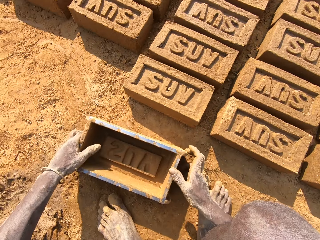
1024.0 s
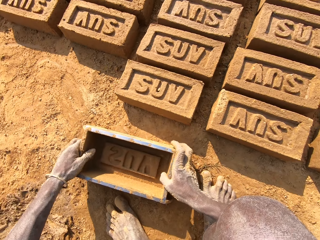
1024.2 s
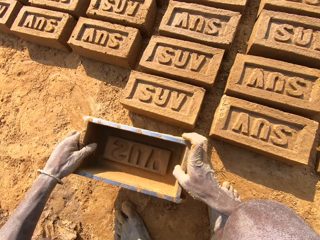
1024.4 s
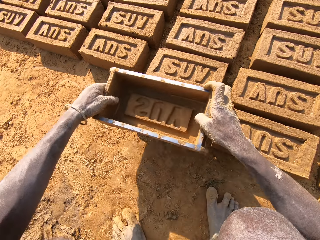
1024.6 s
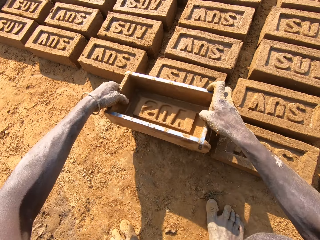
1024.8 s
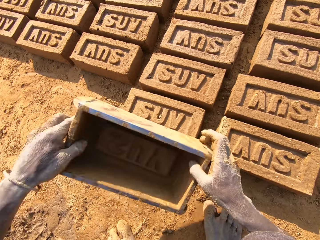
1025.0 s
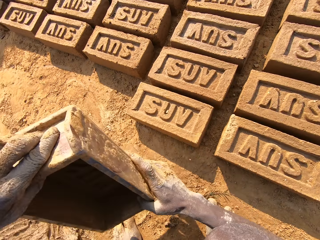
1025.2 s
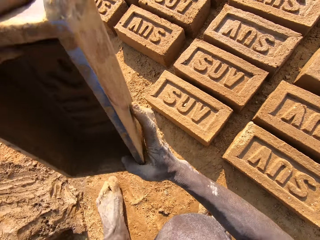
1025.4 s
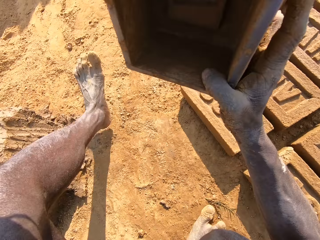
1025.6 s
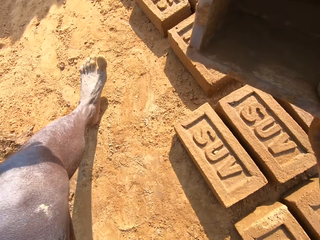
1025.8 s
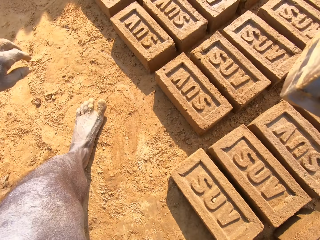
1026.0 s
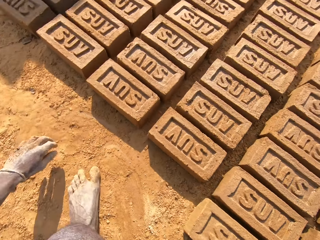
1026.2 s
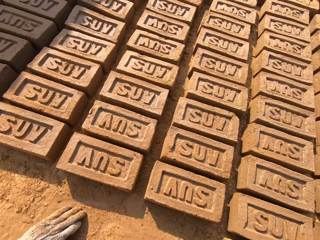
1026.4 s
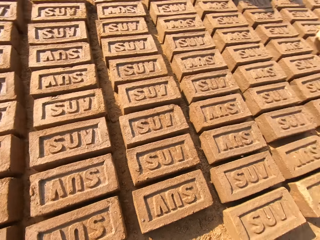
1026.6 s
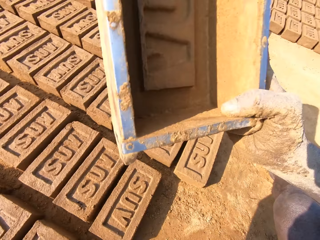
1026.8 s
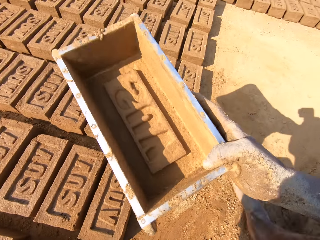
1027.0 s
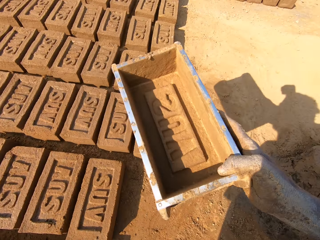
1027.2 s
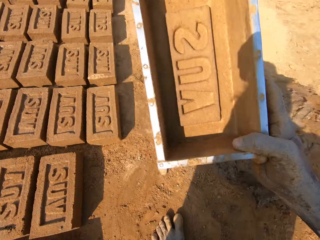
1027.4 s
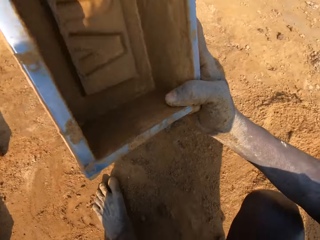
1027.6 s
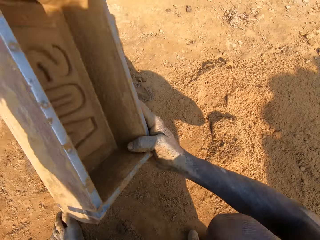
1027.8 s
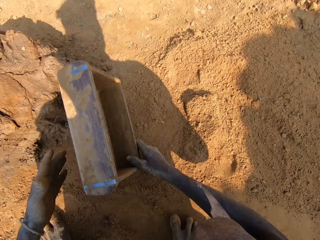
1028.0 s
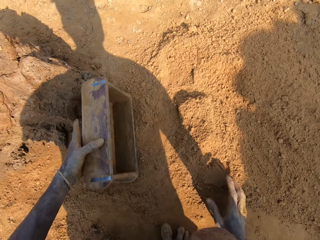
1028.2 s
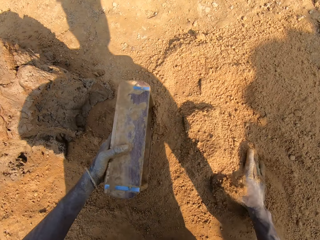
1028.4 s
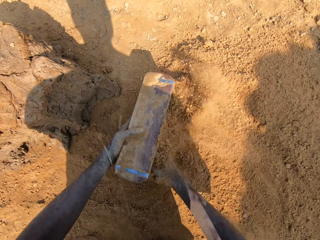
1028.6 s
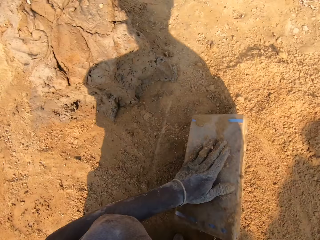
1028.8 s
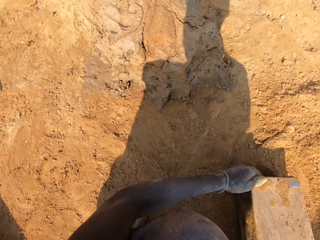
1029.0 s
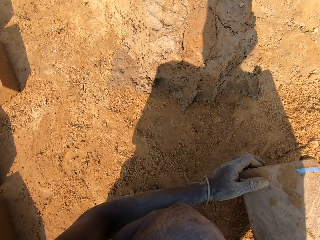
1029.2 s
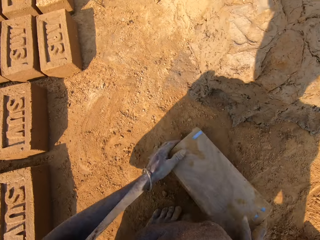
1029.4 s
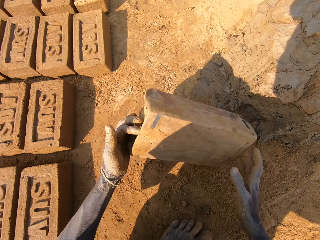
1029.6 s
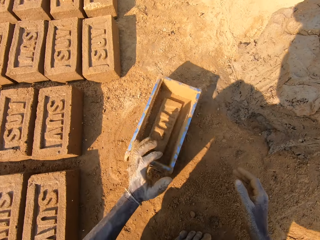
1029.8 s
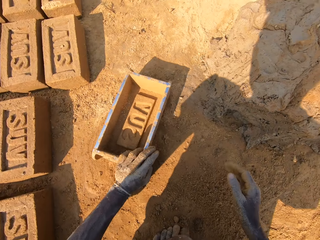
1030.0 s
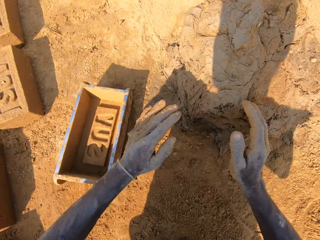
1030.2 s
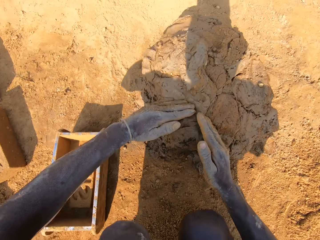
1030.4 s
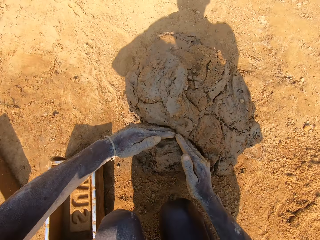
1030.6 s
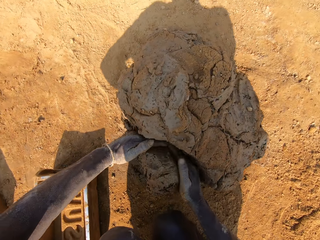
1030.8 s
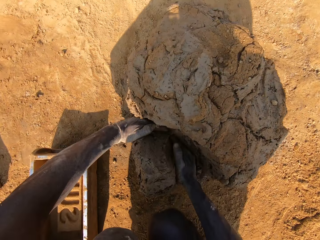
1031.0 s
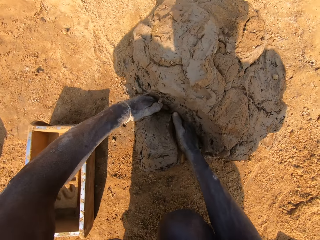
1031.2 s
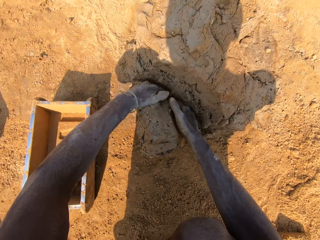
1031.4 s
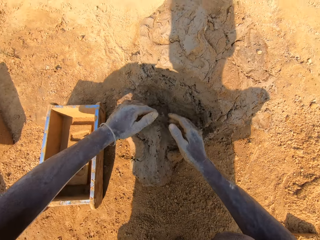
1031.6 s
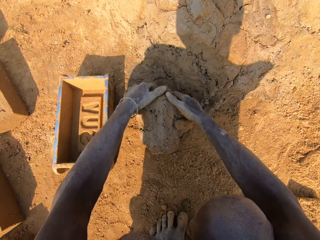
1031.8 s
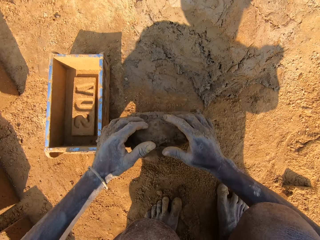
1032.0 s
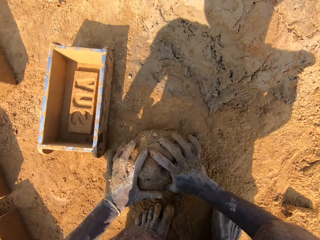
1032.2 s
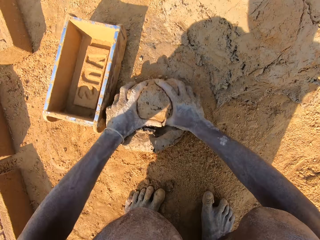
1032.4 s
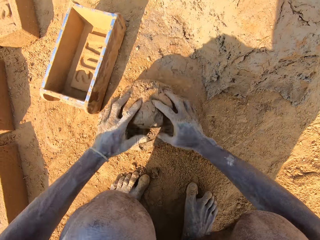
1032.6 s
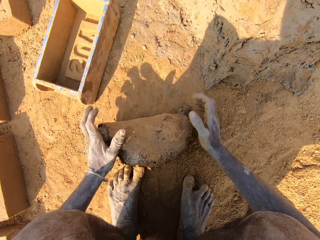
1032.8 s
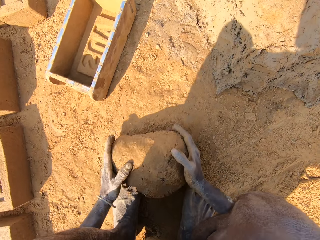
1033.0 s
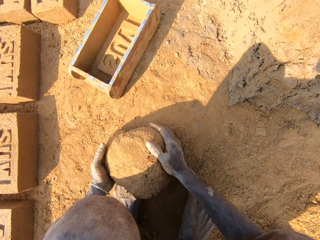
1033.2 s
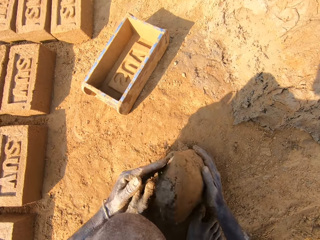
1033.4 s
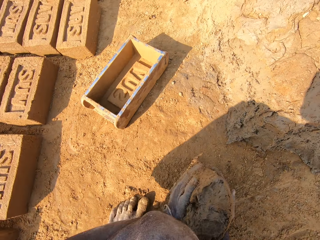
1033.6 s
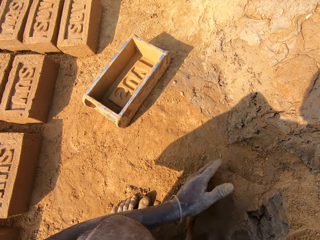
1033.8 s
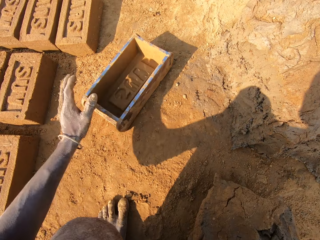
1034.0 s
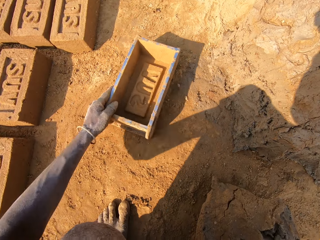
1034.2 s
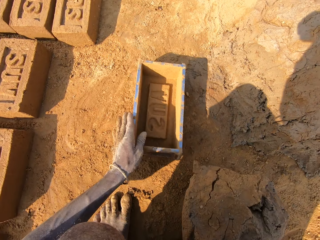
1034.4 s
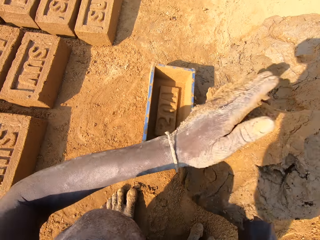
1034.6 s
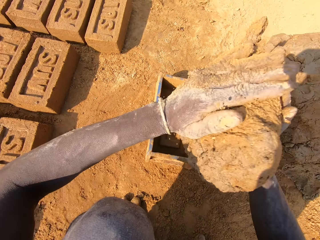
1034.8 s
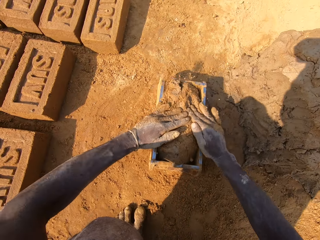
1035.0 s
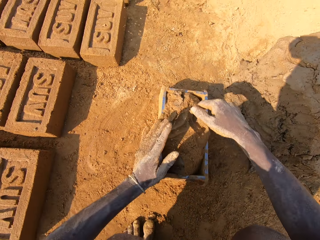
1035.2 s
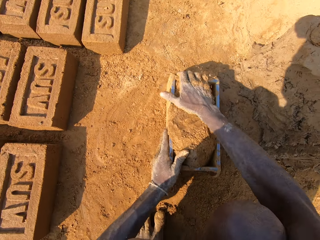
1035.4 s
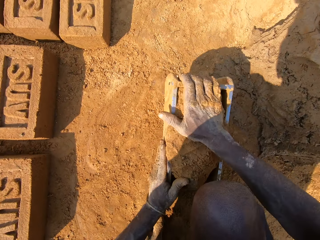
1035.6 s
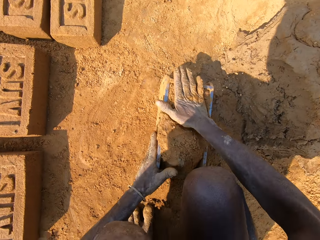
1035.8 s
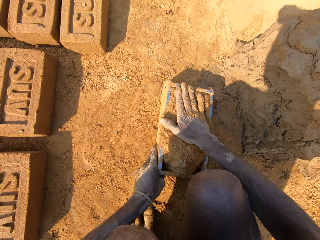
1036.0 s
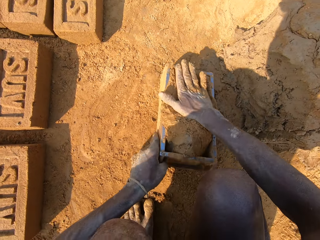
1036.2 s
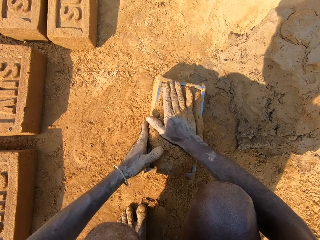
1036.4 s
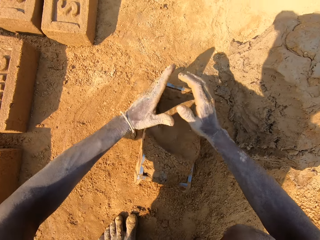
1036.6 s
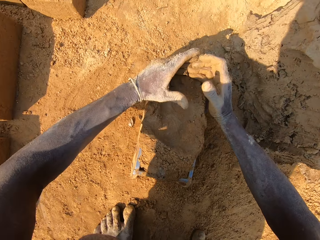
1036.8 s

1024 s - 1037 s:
The camera wearer aligns a brick on the ground. They turn around. They put sand in a brick mold or brick box. They pour the sand on the ground. They cut a piece of clay from the clay on the ground. They roll the clay on the ground. They put the clay in the brick mold.

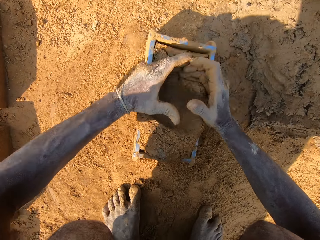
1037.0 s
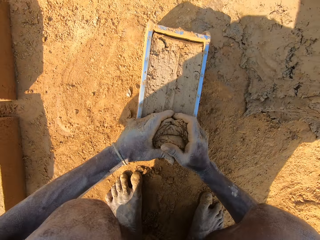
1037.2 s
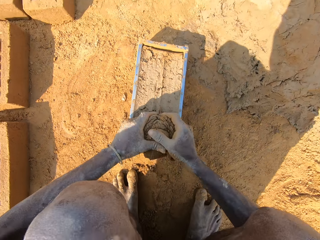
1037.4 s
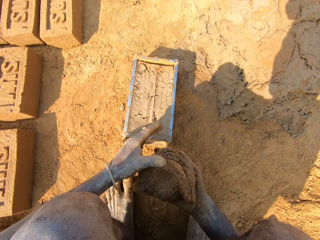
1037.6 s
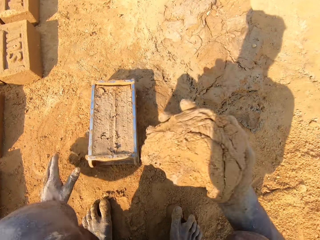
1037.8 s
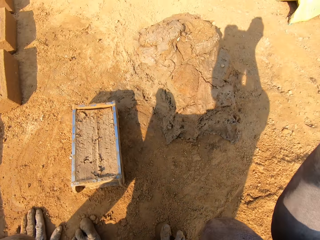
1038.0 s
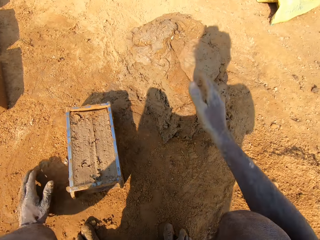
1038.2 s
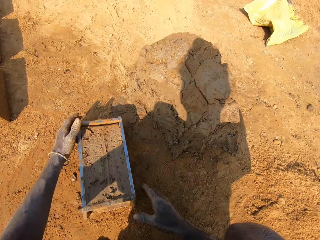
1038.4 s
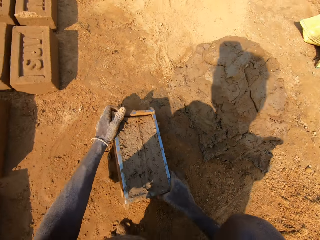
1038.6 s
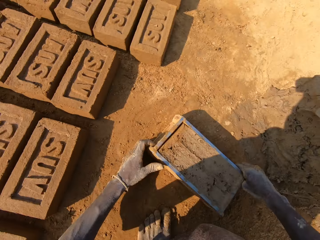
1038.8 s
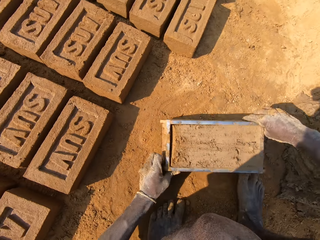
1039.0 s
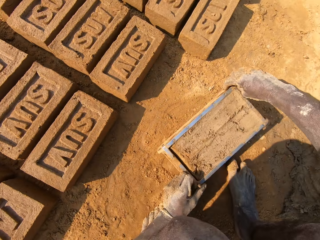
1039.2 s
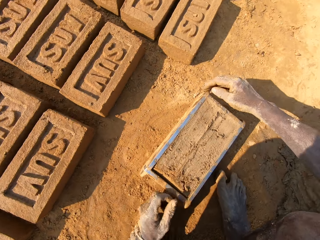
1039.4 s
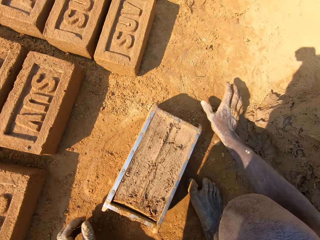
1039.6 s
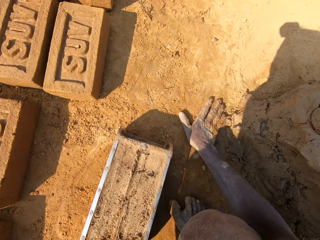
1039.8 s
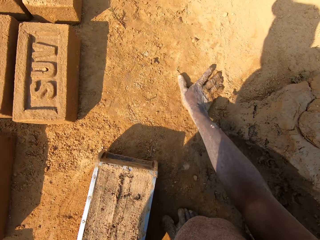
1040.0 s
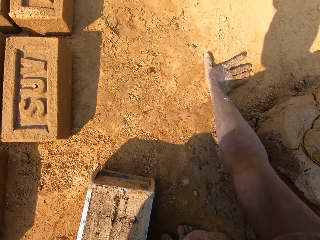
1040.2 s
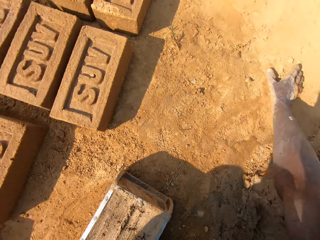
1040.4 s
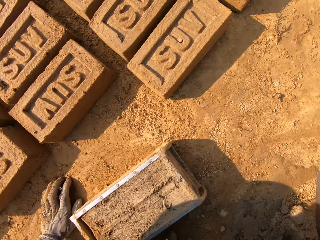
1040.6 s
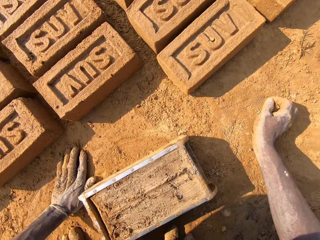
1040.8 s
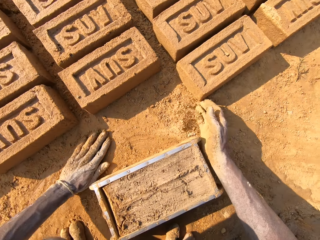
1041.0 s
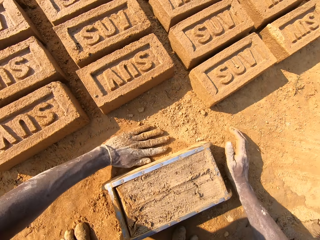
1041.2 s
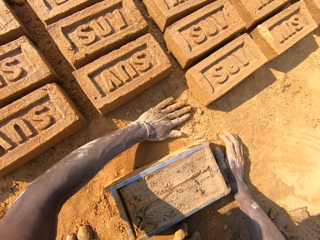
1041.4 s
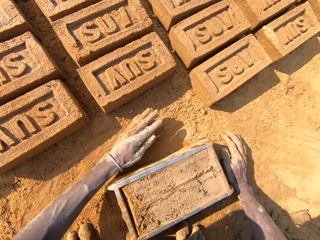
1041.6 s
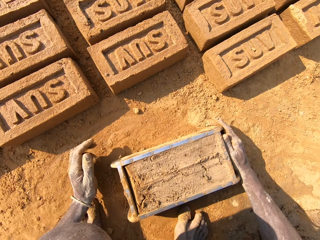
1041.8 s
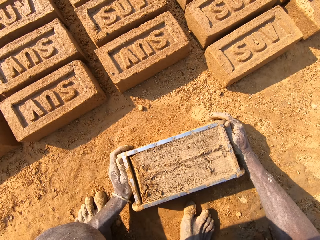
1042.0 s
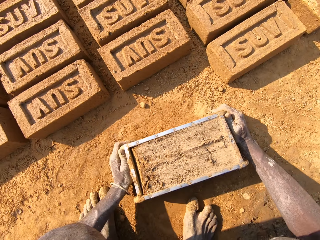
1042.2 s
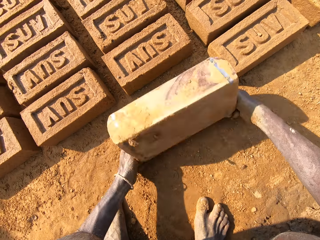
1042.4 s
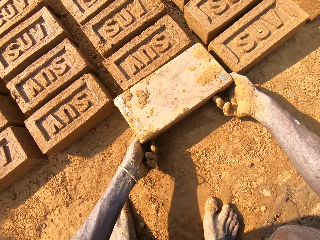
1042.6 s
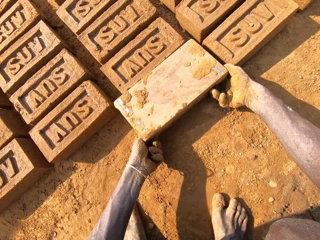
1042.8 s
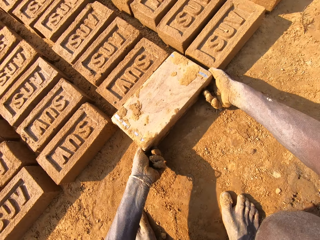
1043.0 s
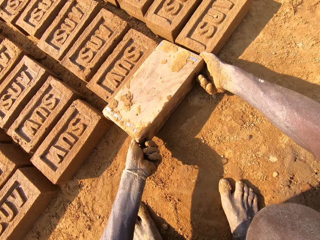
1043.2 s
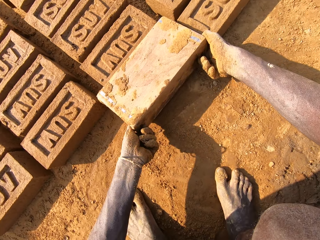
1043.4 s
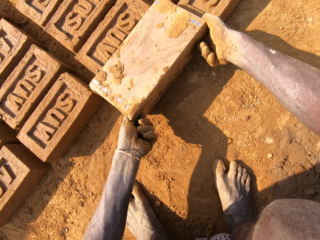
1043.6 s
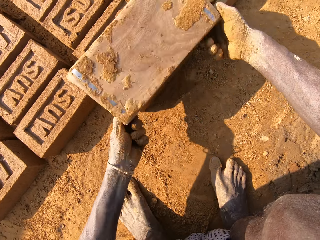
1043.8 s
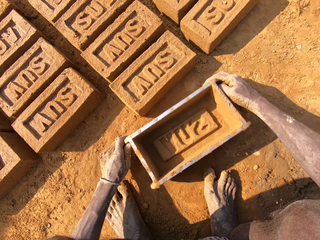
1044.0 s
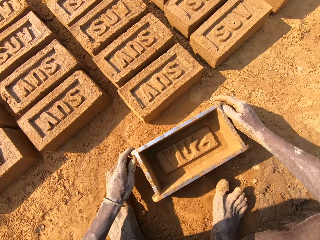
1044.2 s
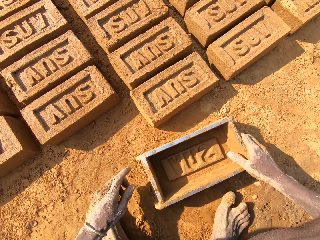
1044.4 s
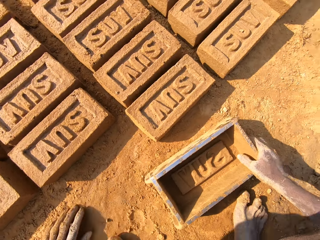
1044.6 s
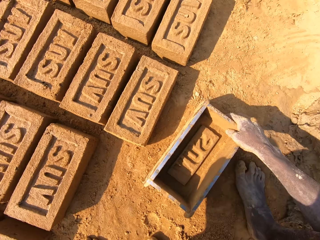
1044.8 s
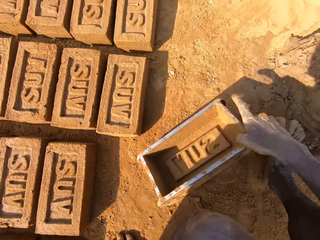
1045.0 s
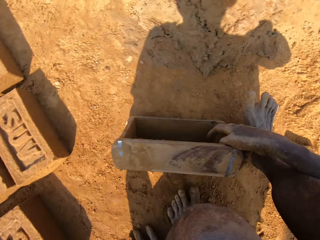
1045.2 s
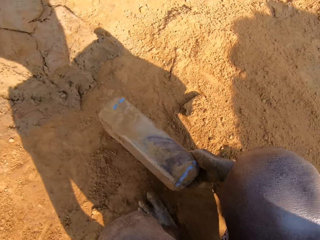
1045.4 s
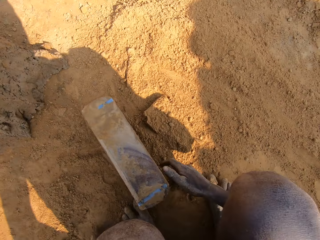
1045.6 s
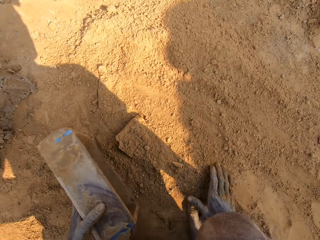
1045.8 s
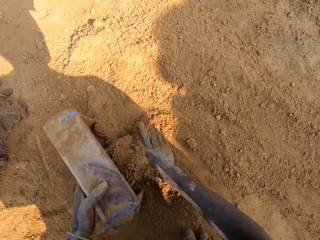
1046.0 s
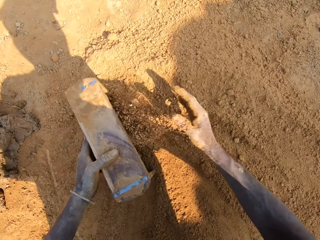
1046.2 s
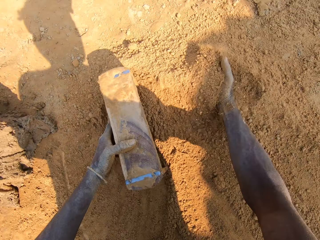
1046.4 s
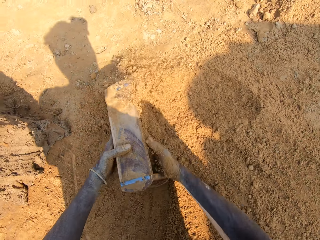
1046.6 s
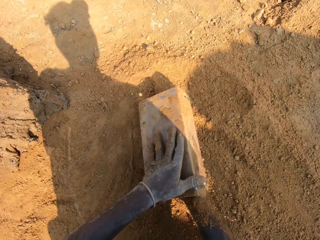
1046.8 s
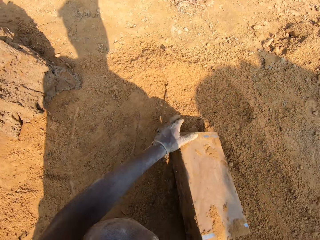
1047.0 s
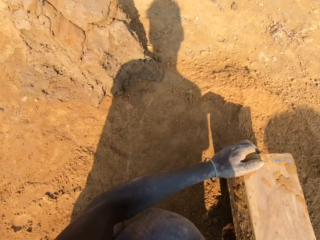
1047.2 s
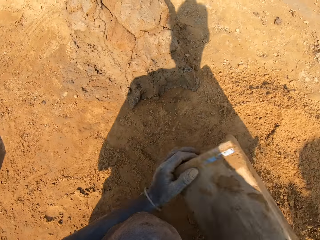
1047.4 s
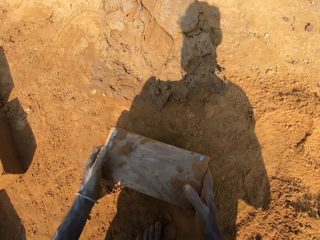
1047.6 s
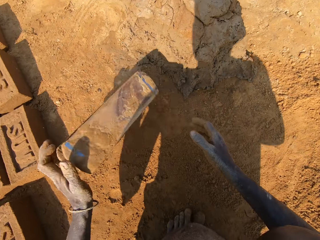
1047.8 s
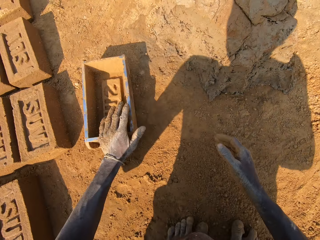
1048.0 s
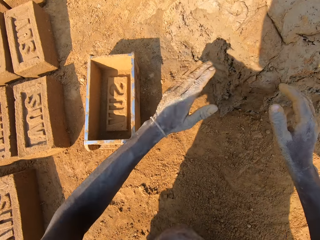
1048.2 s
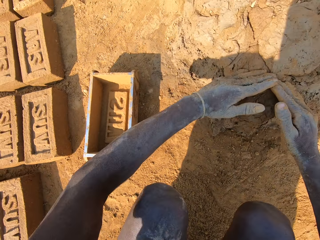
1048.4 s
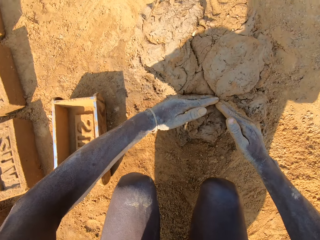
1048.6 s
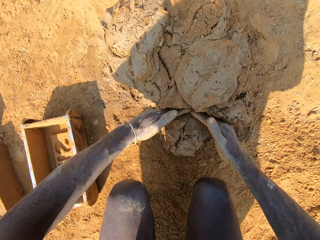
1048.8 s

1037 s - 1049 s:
The camera wearer removes a piece of clay from the clay on the brick box or brick mold. They put the clay on the heap of clay. They pick up a brick mold on the ground. They align sand on the ground. They remove the clay from the brick box. They put a brick on the ground. They turn around. They put sand in the brick mold. They pour the sand on the ground.
